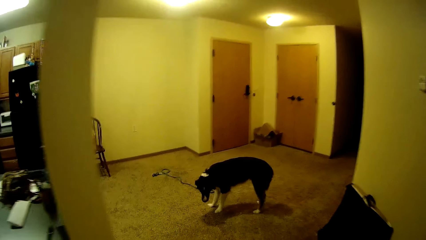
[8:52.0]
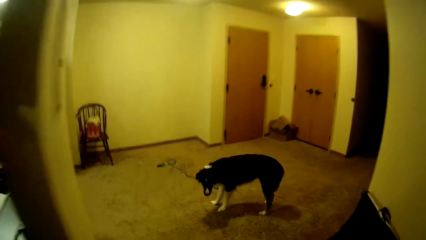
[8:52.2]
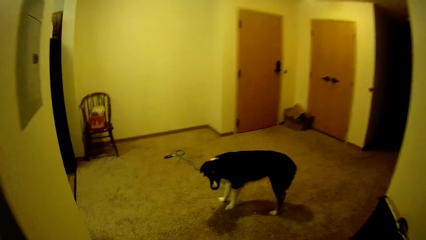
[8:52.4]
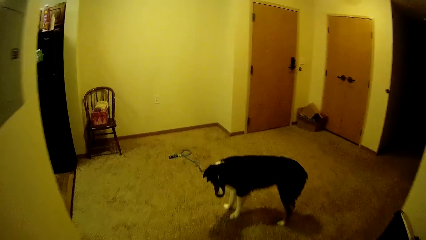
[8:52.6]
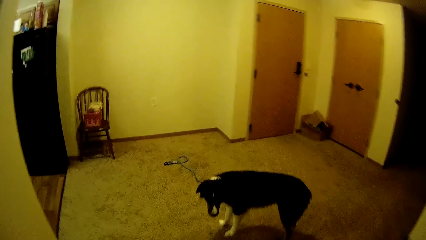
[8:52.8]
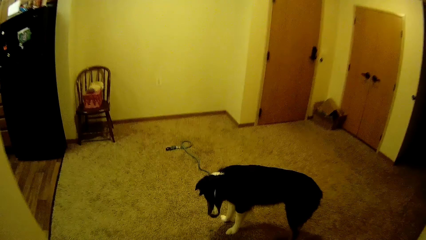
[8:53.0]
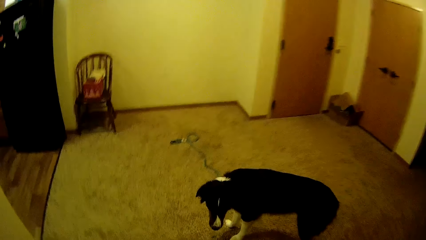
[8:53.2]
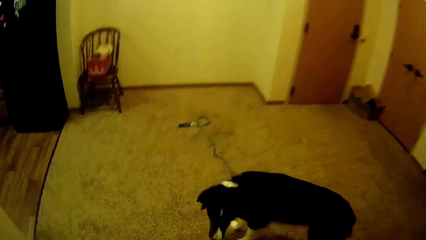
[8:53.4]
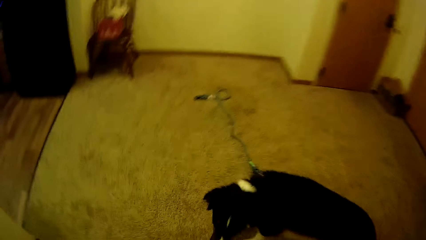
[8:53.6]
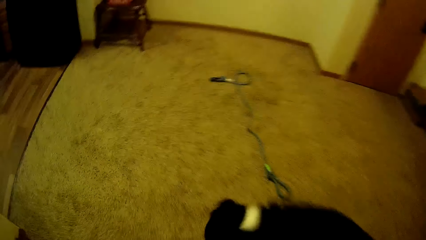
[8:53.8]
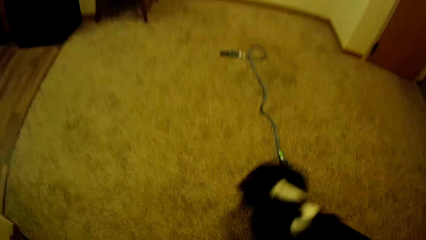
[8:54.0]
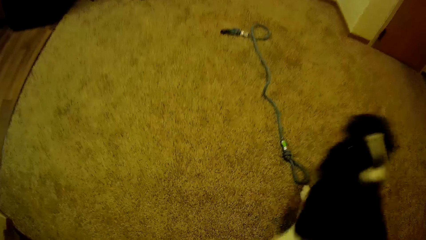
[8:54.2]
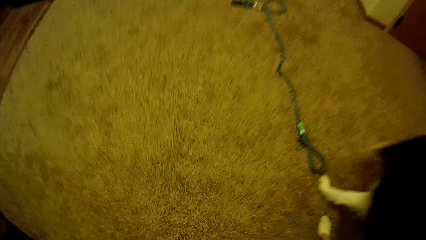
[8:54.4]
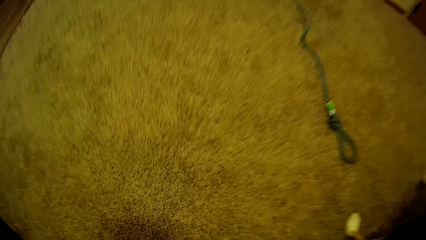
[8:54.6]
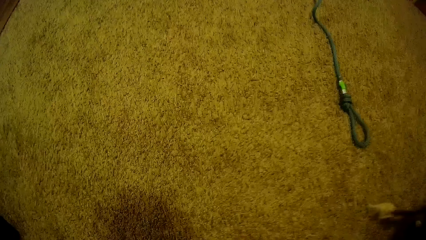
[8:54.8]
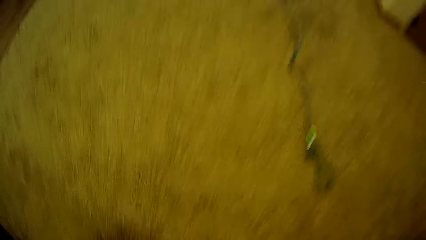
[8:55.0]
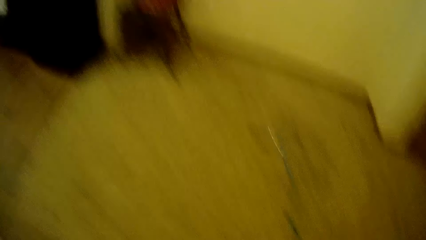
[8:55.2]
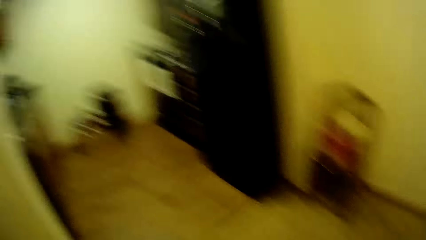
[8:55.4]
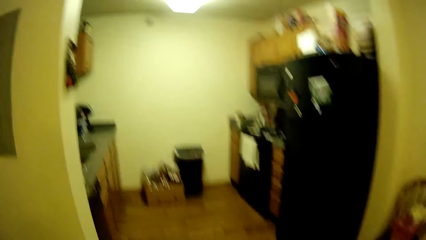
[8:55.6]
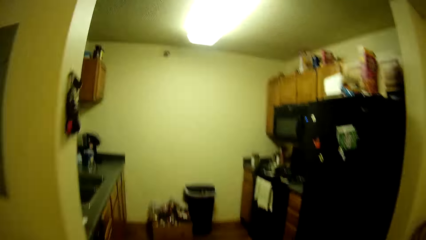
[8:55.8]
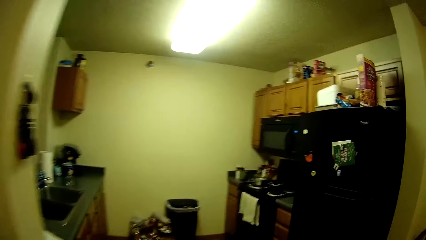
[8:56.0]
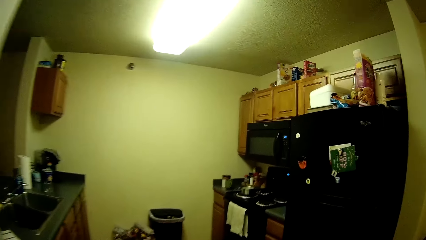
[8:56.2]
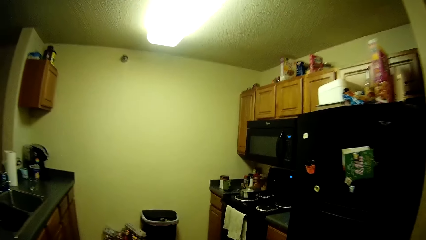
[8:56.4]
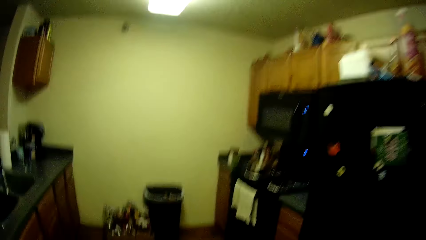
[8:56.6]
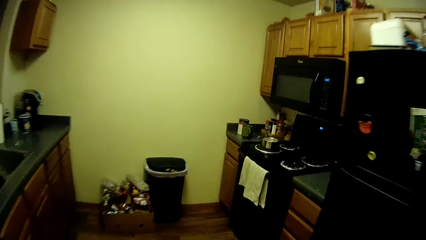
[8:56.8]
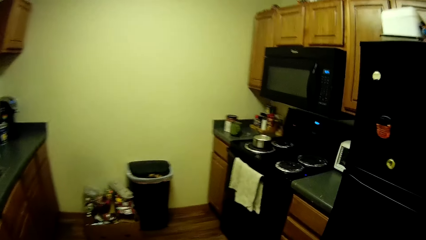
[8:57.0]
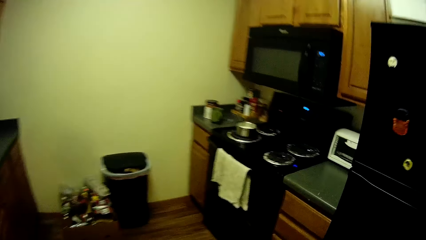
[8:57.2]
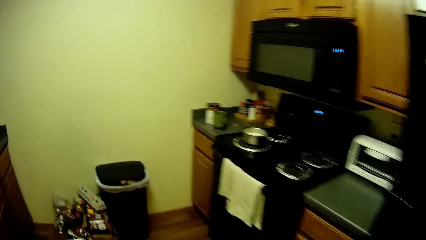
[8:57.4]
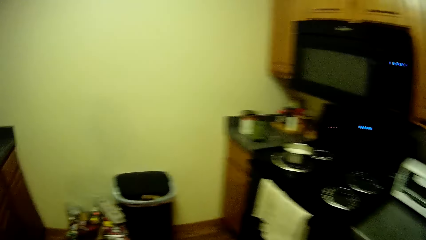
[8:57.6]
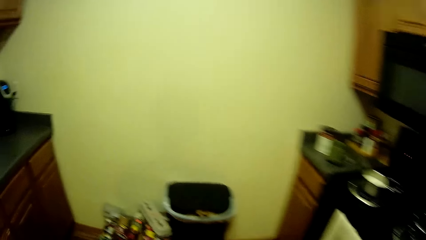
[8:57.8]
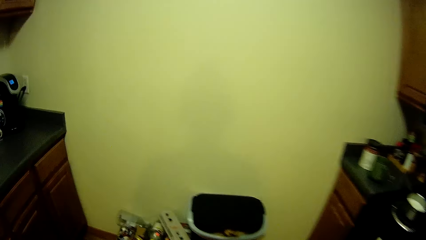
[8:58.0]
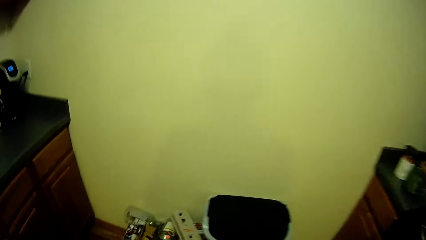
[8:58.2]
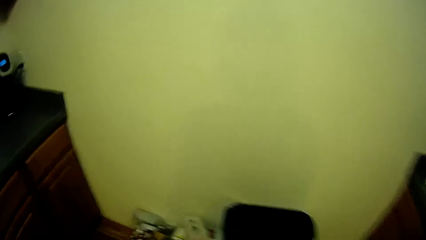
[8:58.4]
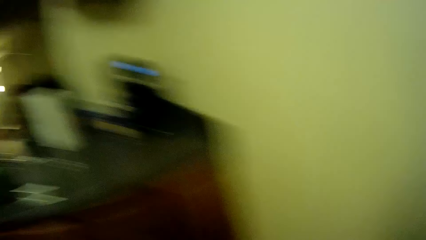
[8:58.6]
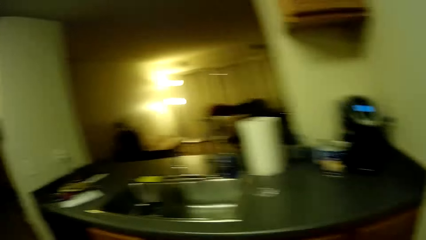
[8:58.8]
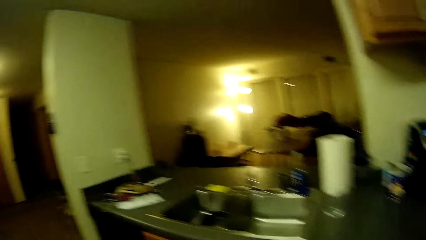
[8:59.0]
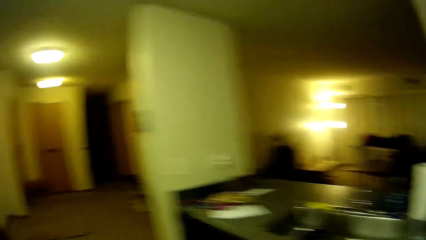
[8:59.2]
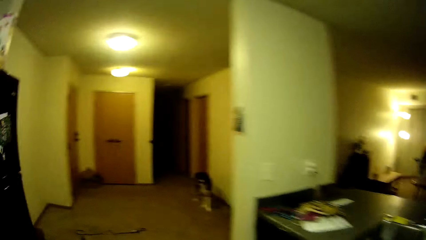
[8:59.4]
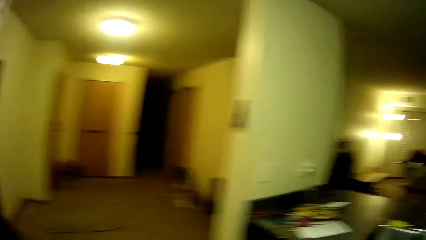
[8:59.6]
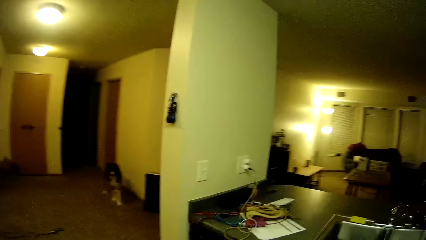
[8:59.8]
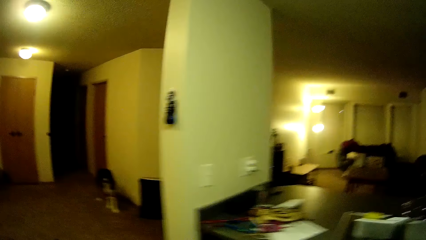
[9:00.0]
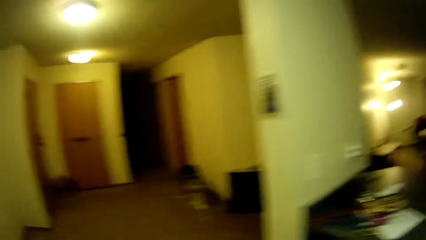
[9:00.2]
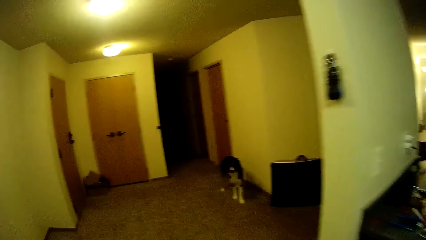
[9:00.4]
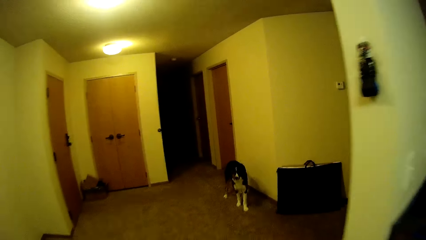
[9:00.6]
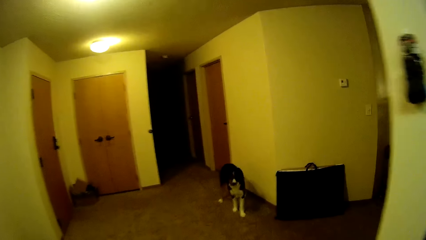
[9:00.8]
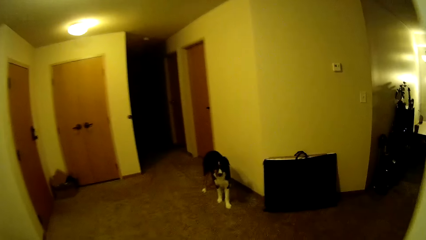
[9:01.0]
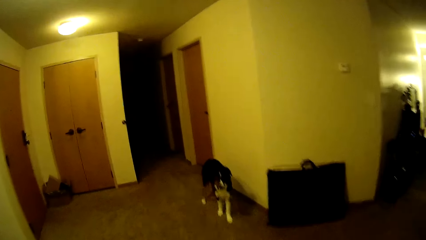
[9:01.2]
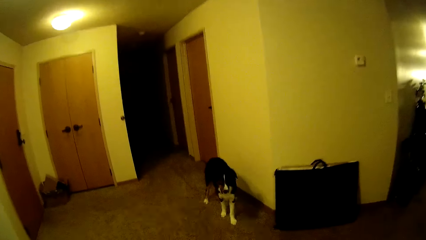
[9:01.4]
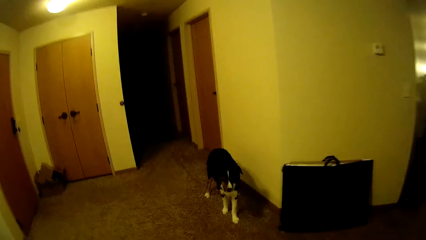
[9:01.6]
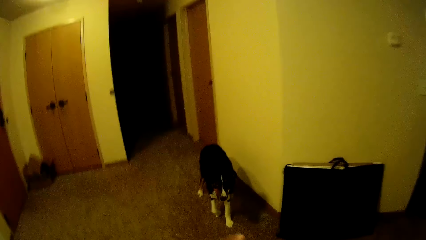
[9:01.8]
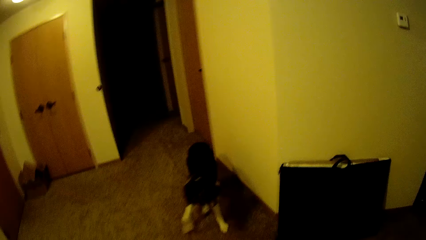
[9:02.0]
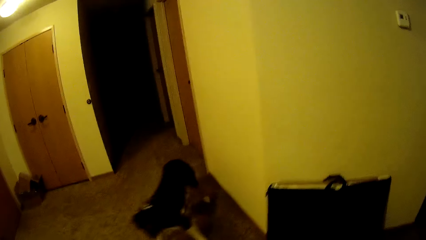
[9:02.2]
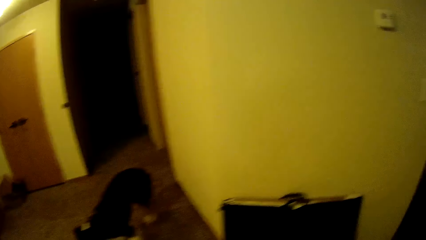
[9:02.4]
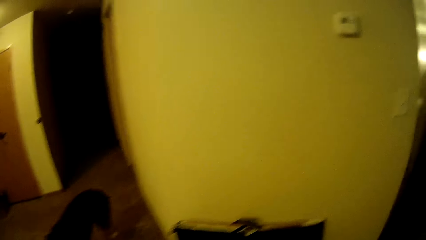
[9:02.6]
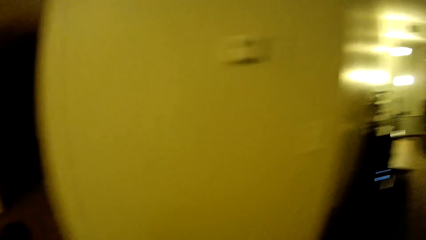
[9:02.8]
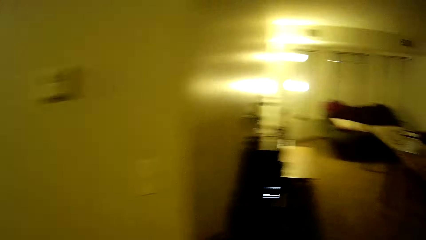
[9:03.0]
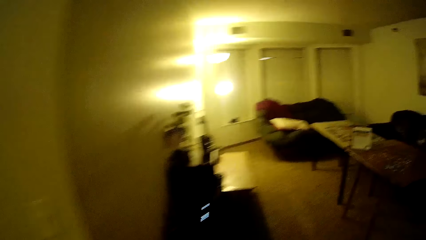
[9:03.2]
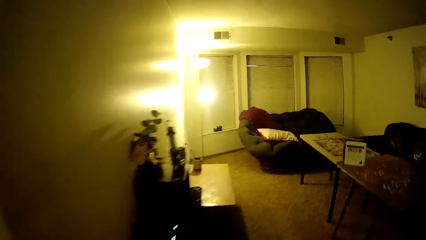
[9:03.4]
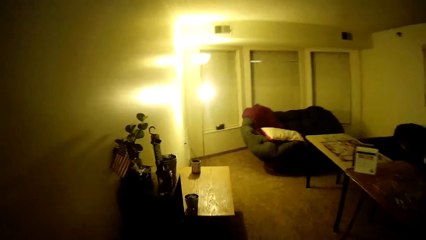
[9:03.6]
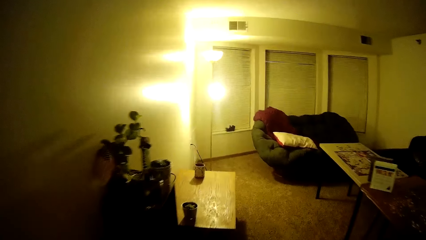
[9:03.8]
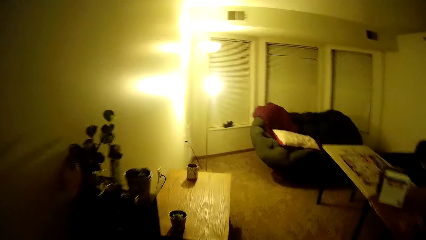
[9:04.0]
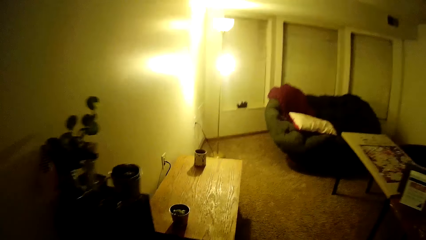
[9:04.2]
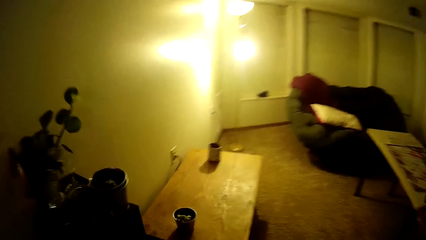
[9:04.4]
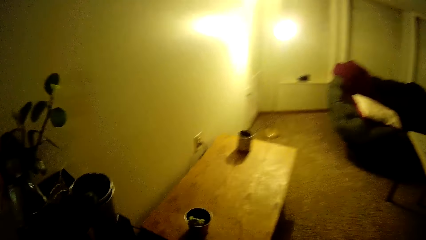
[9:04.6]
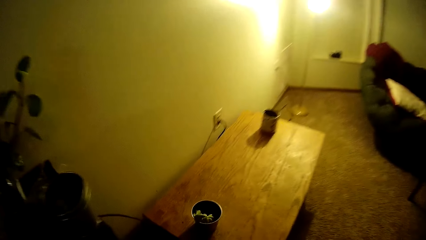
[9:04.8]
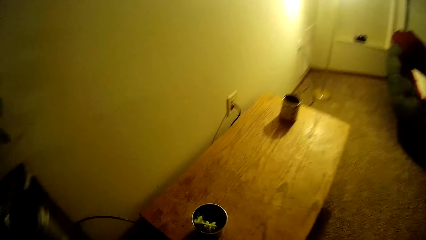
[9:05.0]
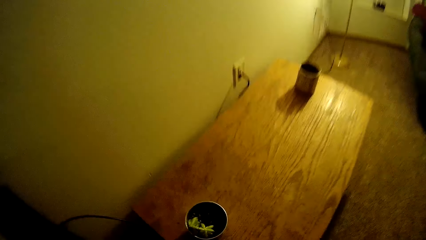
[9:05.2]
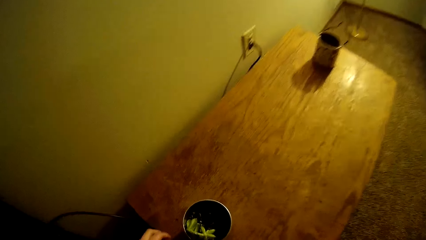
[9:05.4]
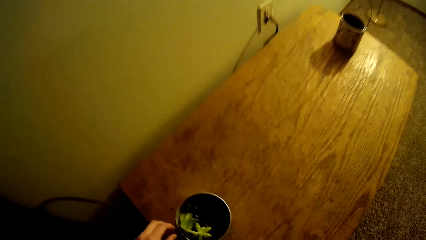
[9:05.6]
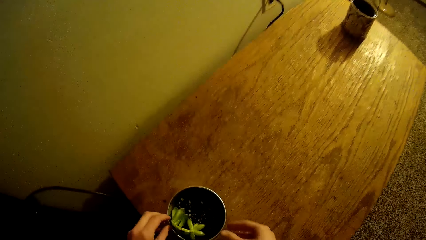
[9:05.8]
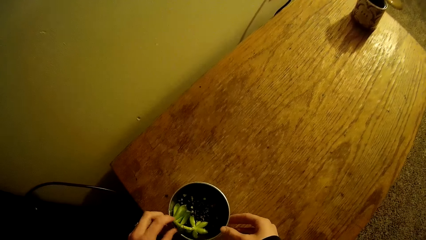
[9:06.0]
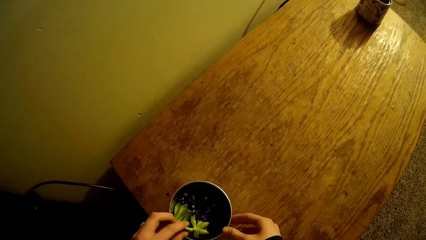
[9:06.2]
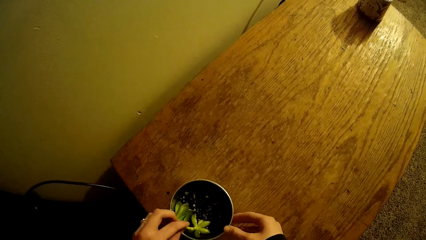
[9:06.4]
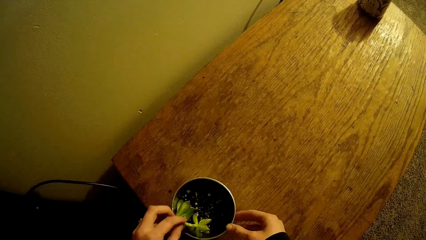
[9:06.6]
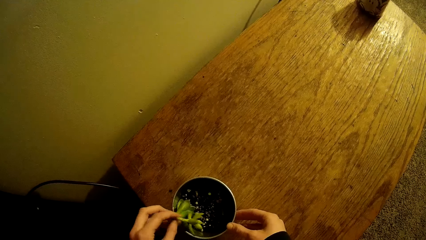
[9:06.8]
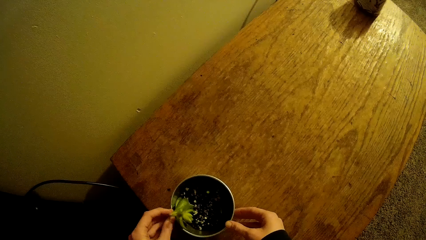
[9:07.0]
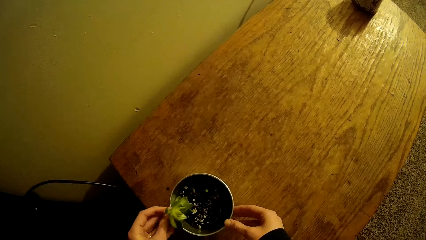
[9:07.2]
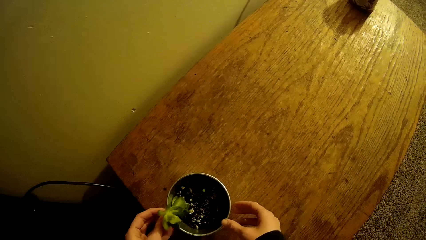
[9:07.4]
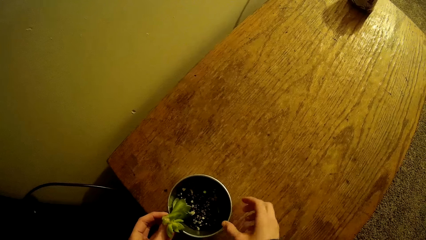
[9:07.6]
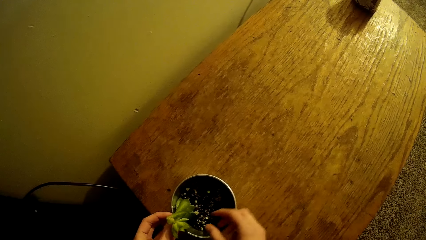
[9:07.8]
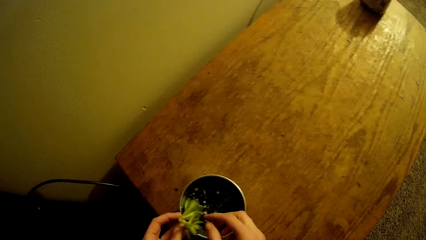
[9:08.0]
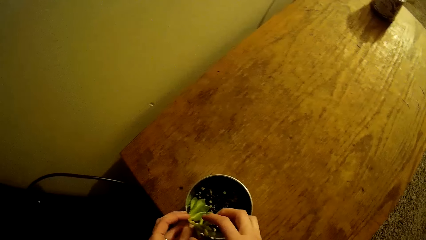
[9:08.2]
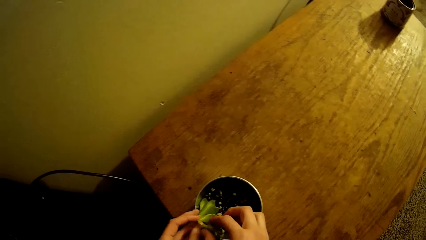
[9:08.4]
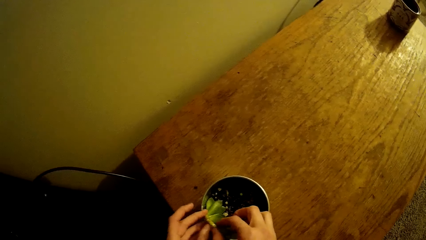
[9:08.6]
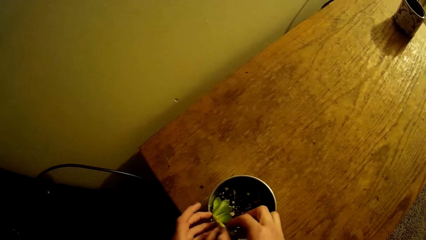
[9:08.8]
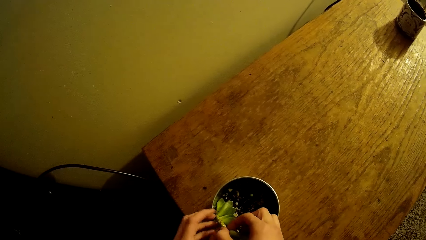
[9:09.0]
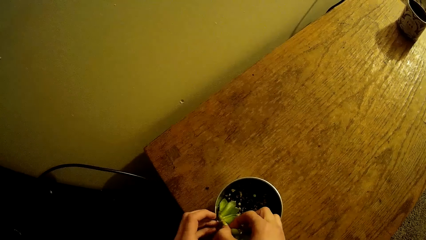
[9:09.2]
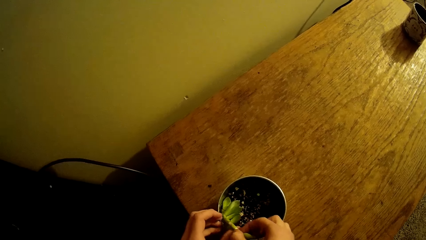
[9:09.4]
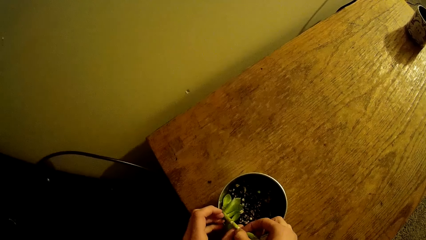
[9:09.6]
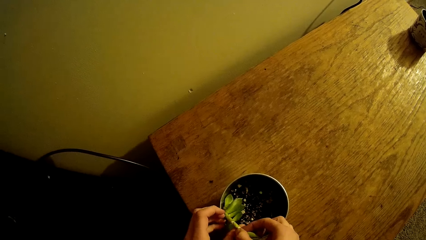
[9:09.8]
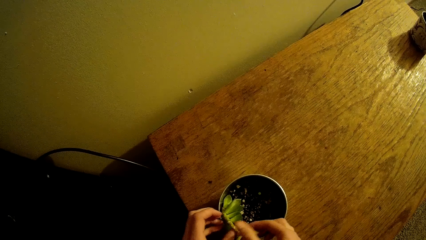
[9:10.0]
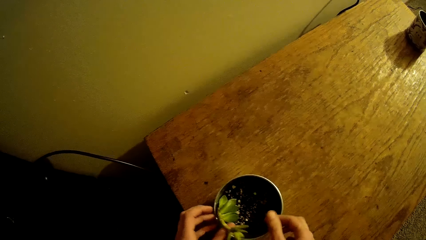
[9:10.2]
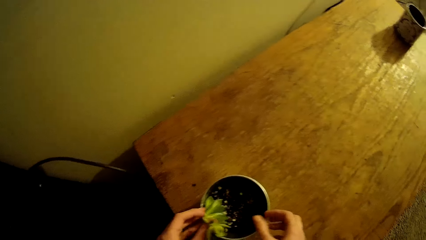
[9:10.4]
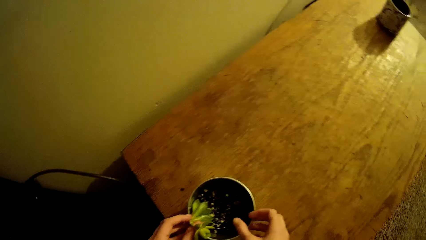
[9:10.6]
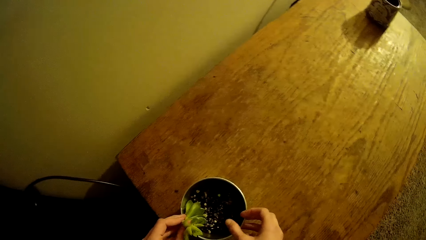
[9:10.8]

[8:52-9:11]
The camera wearer walks into the kitchen. They walk into the room. They touch a house plant.
